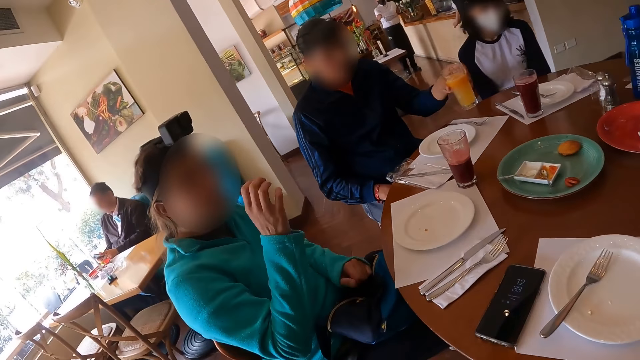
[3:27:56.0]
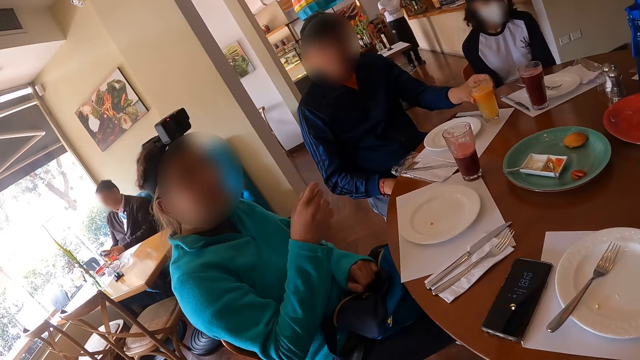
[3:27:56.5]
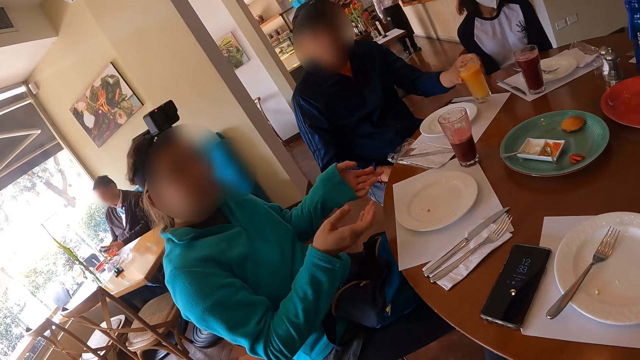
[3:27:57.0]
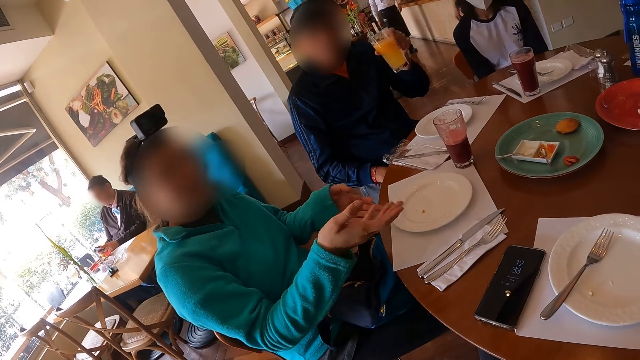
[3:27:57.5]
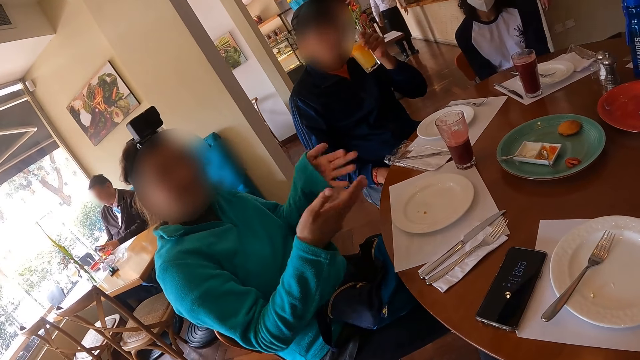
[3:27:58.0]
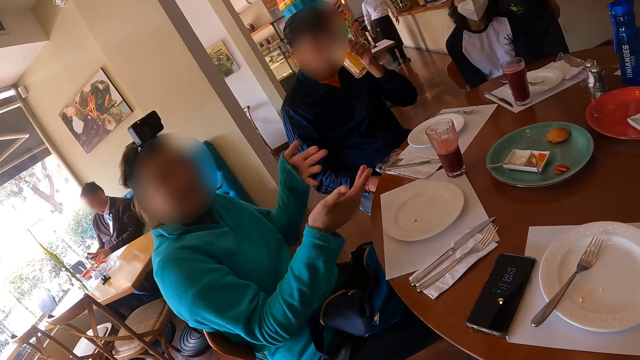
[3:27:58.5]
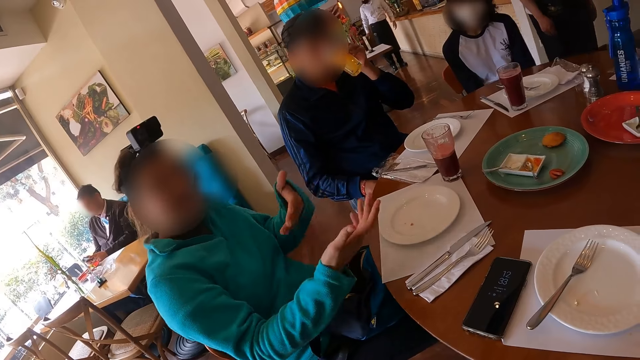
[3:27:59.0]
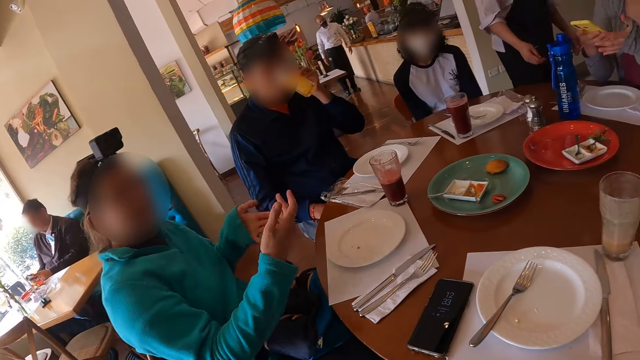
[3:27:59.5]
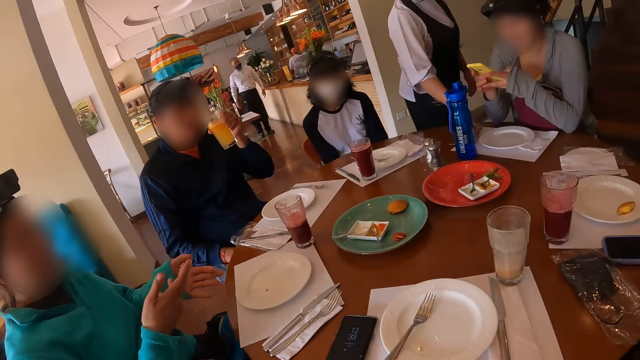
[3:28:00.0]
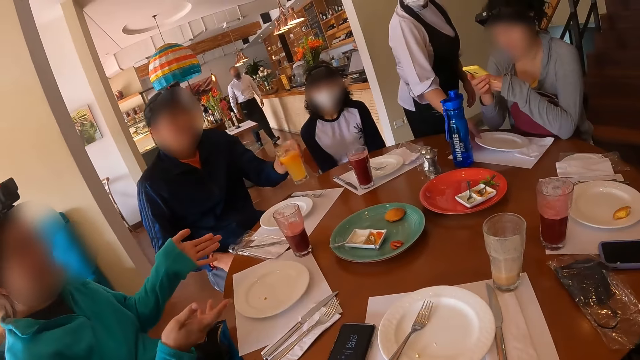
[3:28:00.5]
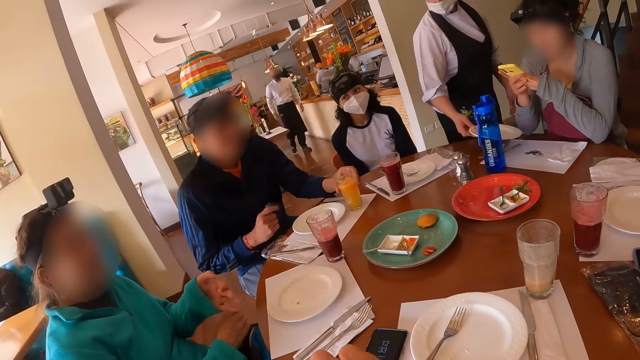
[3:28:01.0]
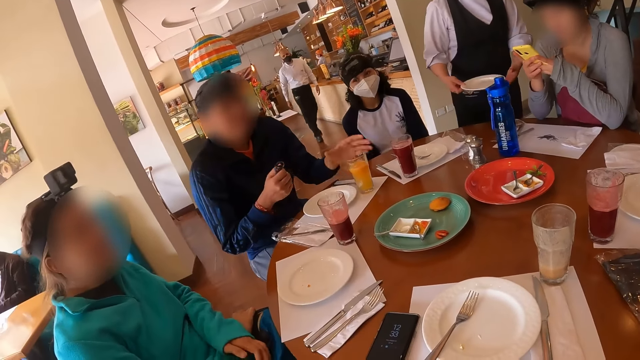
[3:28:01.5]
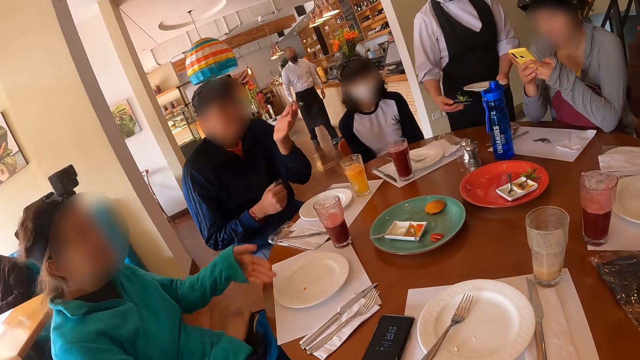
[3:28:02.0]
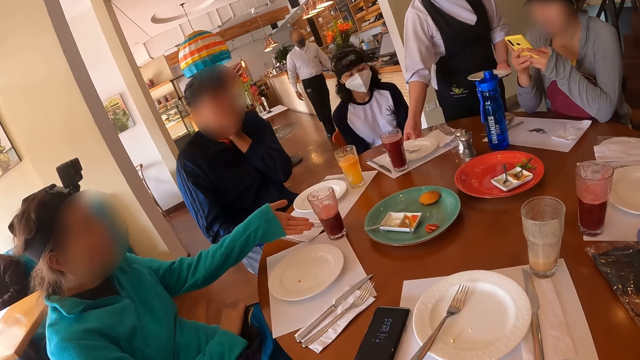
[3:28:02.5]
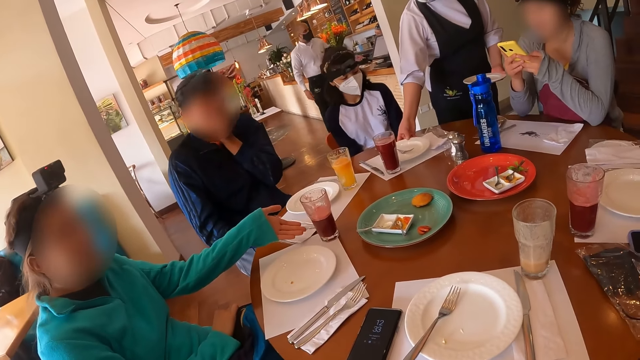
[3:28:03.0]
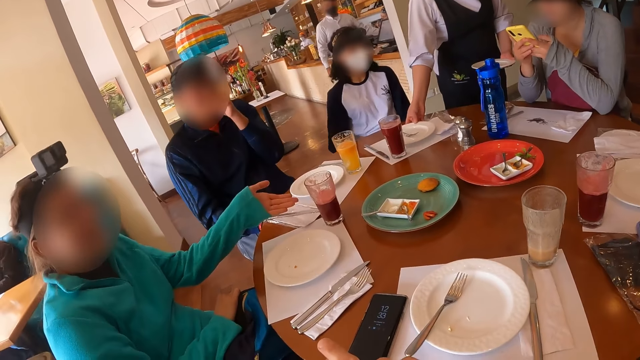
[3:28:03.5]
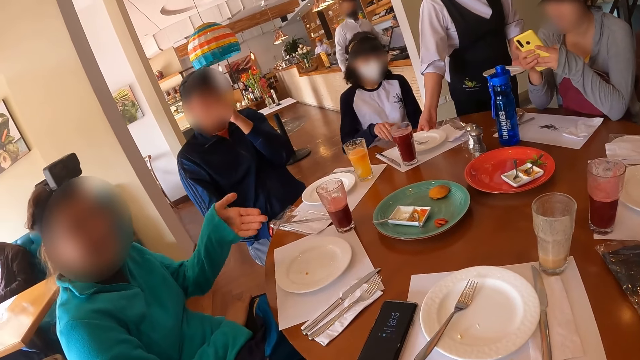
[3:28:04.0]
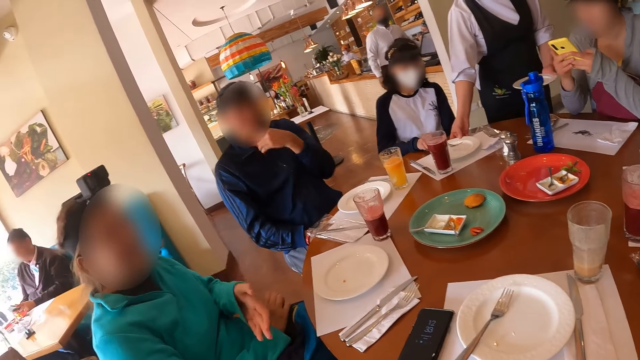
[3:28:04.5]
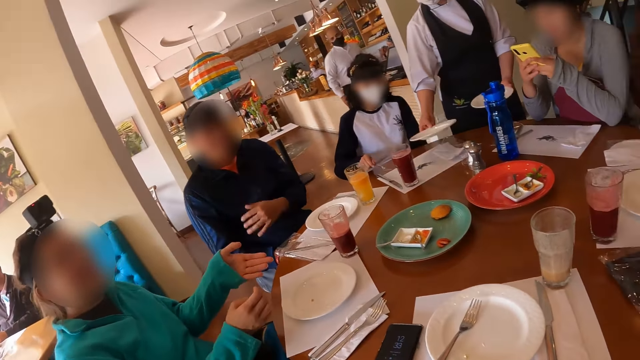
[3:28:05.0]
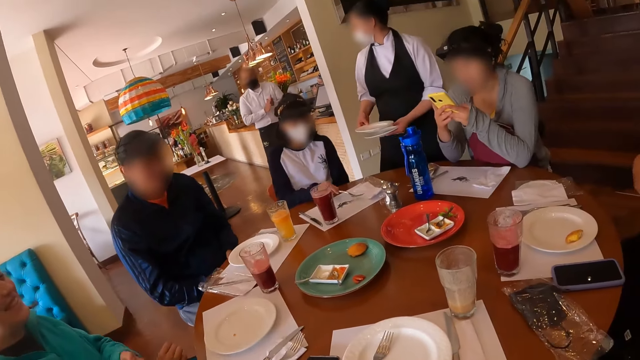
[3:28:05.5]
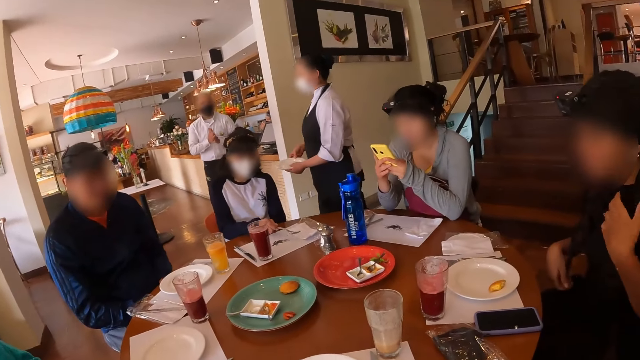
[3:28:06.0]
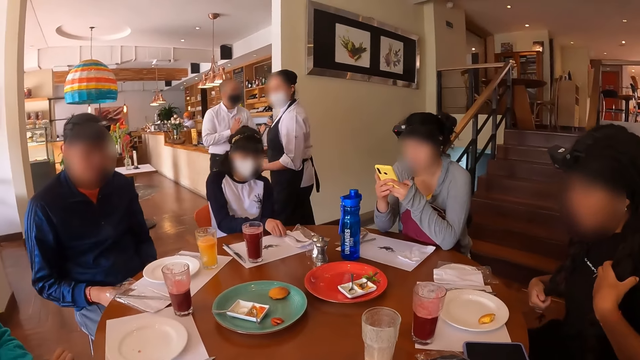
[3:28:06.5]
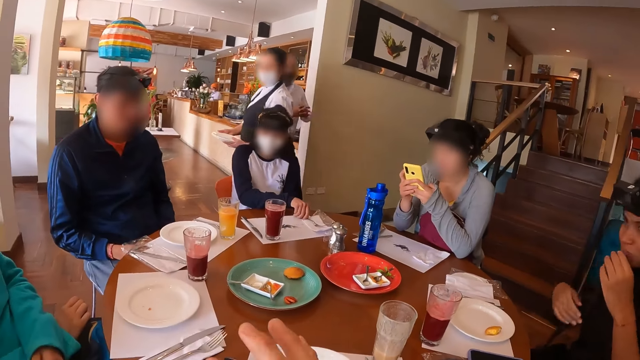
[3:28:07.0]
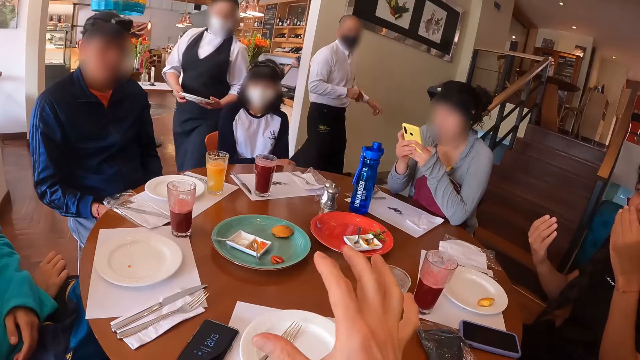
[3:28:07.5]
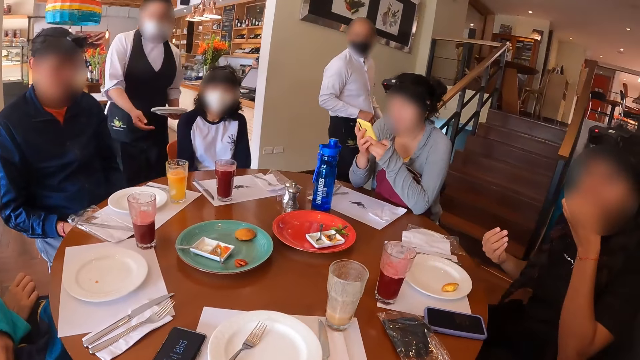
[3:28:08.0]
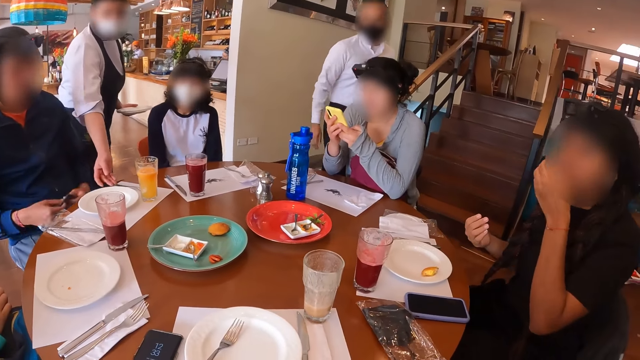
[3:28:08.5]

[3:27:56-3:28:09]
A person gestures with hands. A man puts a cup or glass on a table mat. He carries the cup from the table with his left hand and drinks from the glass. A woman operates a phone with both hands. Another woman carries plates from the table with both hands. The man puts the glass on a table mat. The first woman carries a spoon from the plate with her right hand. A waitress picks up a plate and walks around in the restaurant. The camera wearer adjusts a hand. Another person gestures with hands.

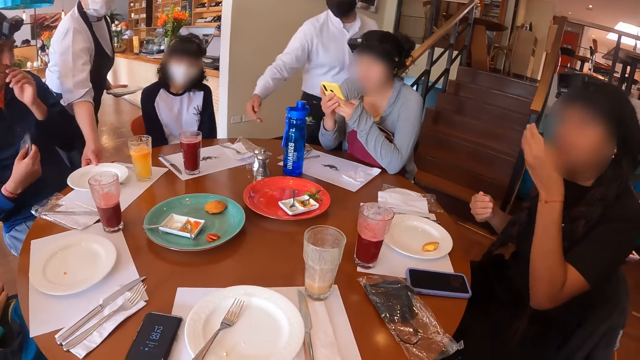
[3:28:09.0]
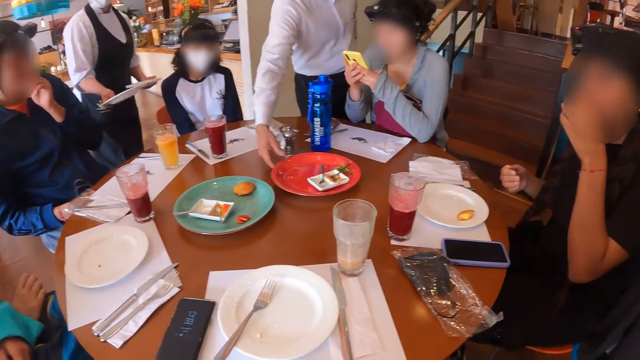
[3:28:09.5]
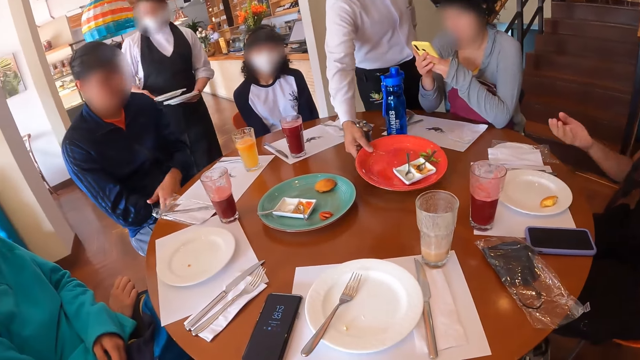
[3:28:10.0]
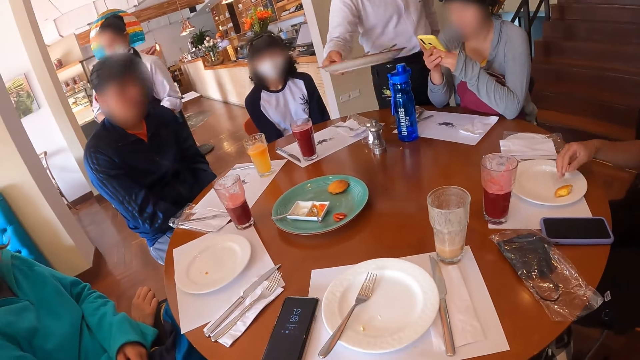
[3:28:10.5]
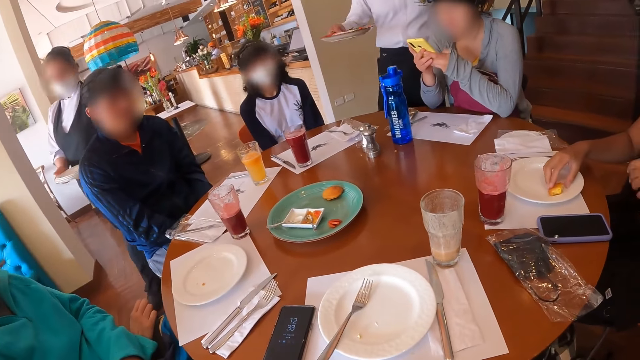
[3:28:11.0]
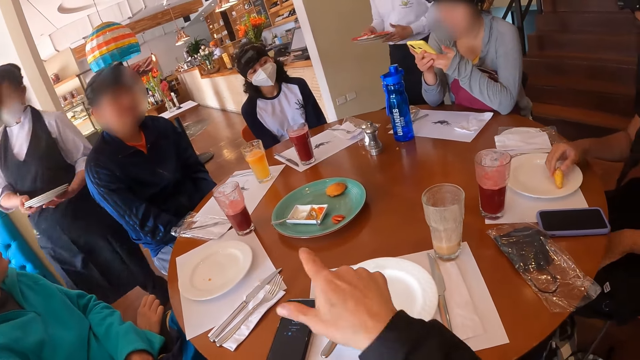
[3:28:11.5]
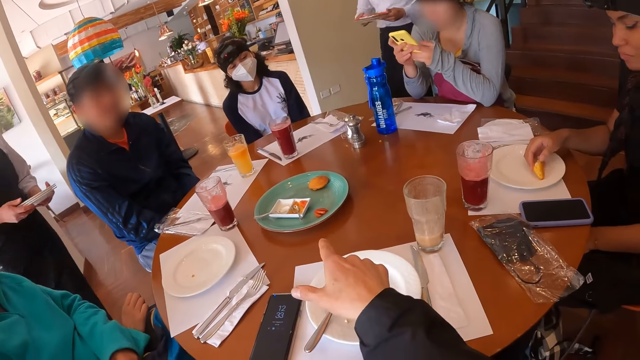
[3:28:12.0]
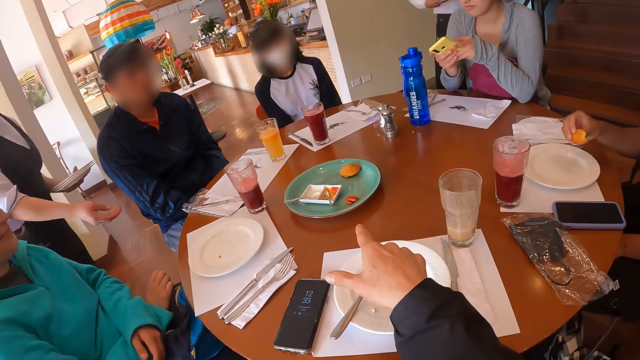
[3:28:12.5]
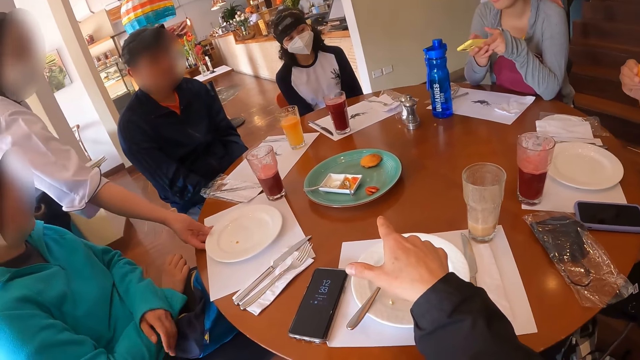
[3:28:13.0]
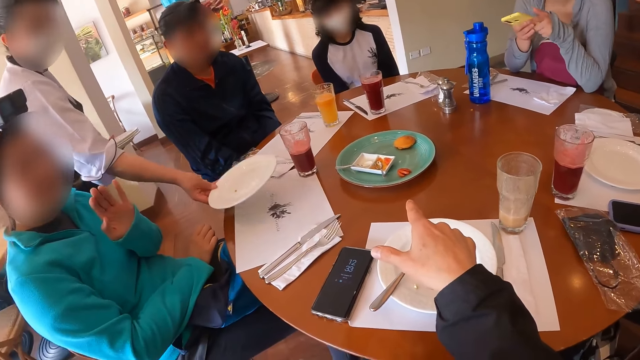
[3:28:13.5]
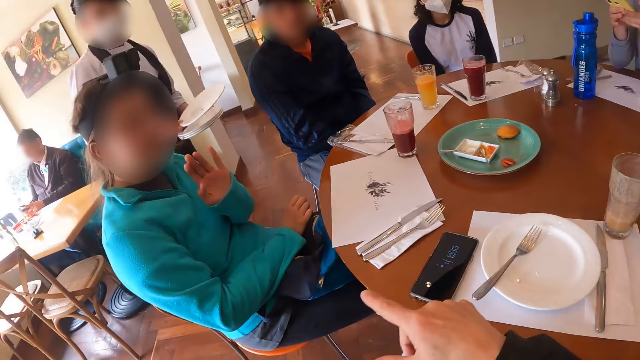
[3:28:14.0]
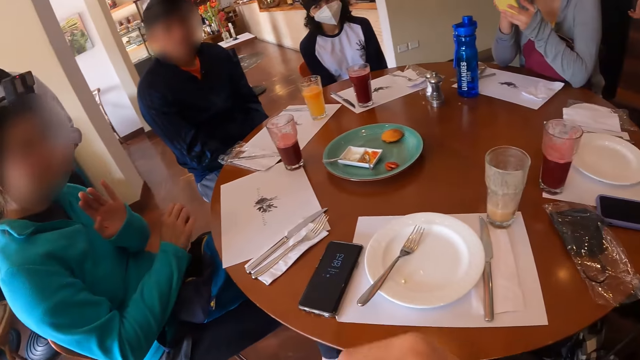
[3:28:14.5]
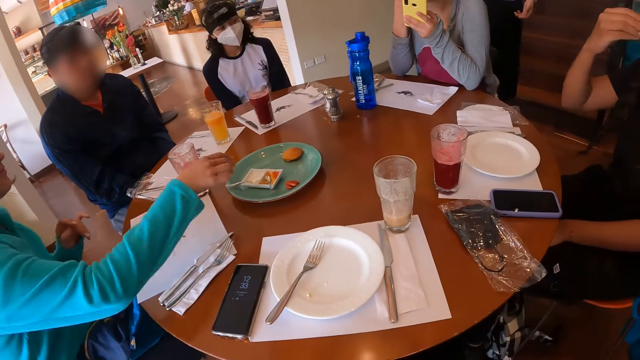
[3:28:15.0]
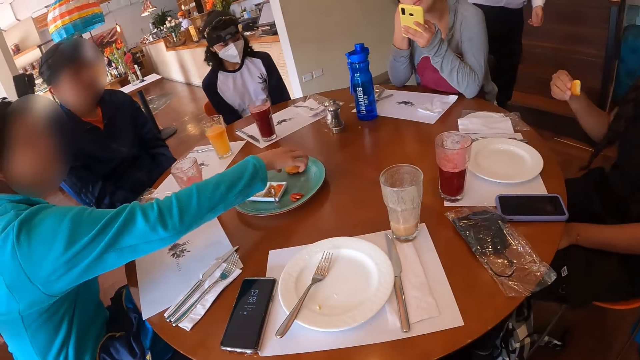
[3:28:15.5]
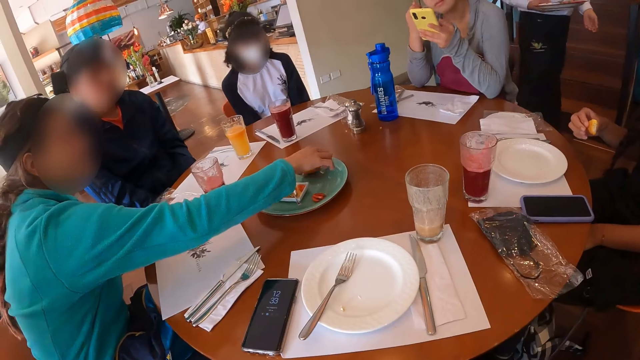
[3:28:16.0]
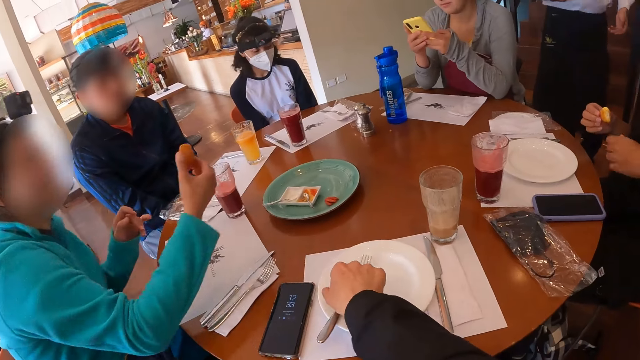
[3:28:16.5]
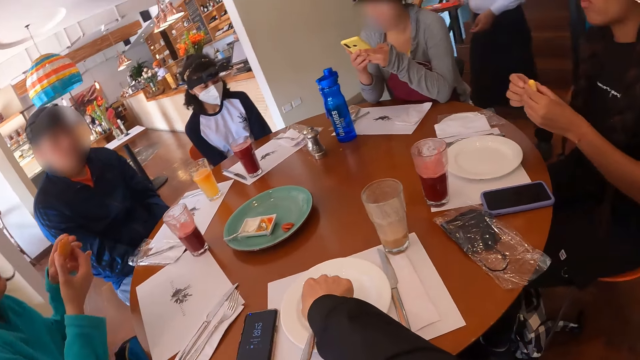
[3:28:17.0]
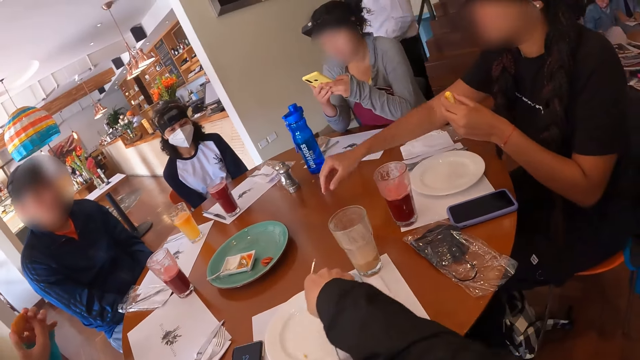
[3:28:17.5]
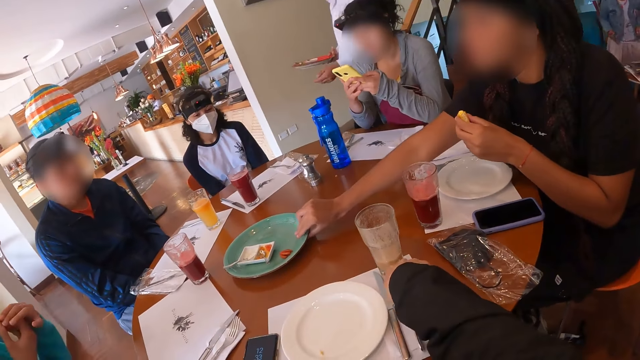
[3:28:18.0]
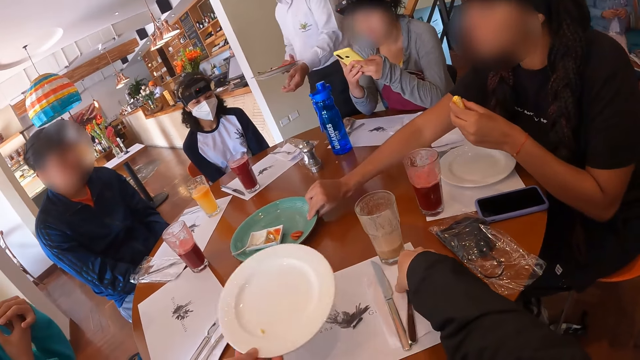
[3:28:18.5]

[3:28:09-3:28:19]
A woman carries a plate from the table with her right hand. A man carries a plate from the table with his right hand. The woman walks around in the restaurant. A person picks up a snack piece. The camera wearer points towards the table. The woman carries the plate from the table with her right hand. The person eats the snack piece. Another woman carries a piece of cheese ball or snack piece from the plate with her right hand. The person passes the snack piece to the left hand. The camera wearer picks up a fork spoon. The other woman eats the snack piece. The camera wearer puts the fork spoon on the table mat. The first woman picks up a plate. Another woman adjusts the plate on the table with her right hand. The person pulls a platter on the table.
